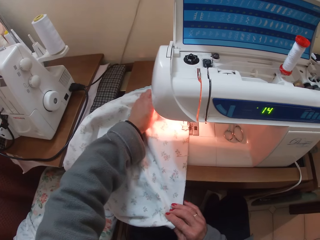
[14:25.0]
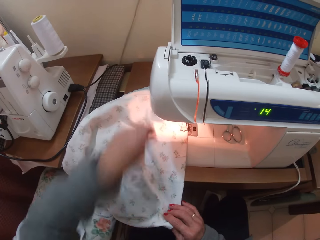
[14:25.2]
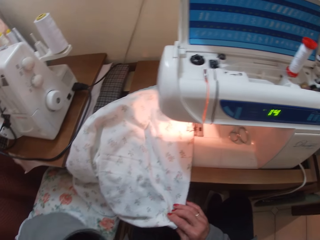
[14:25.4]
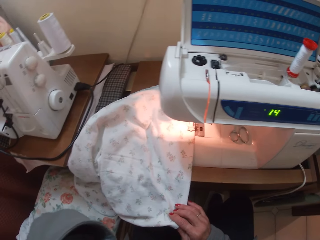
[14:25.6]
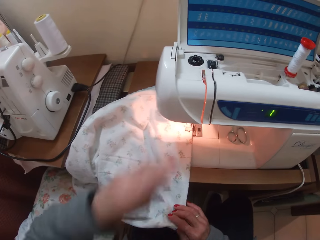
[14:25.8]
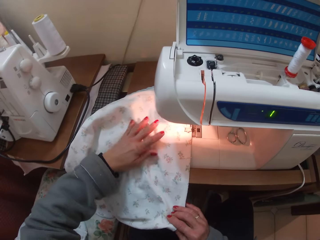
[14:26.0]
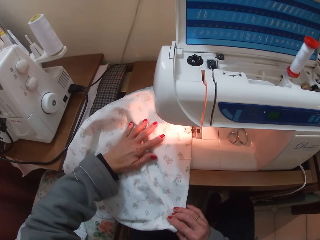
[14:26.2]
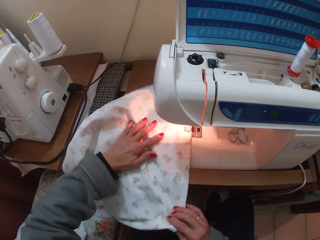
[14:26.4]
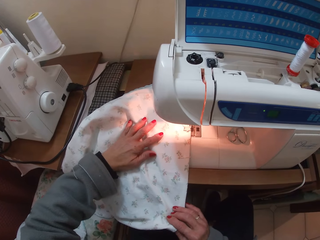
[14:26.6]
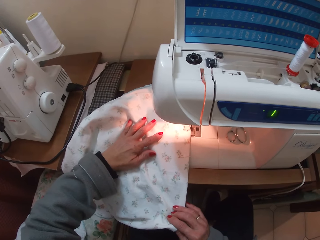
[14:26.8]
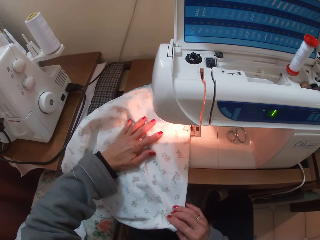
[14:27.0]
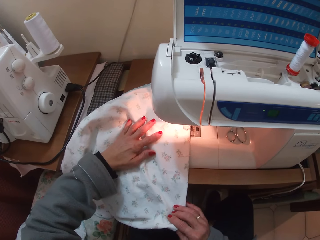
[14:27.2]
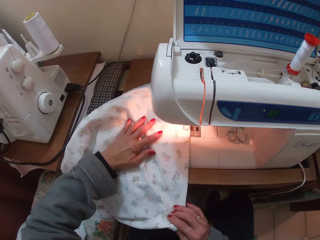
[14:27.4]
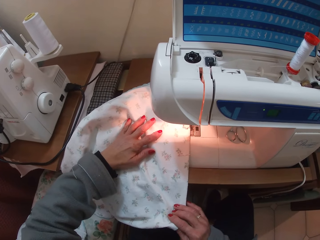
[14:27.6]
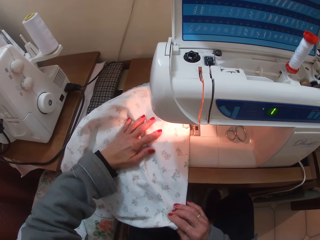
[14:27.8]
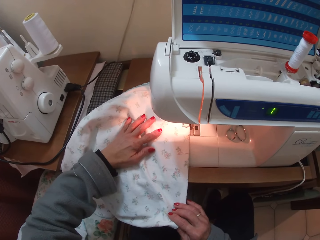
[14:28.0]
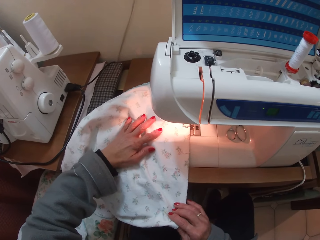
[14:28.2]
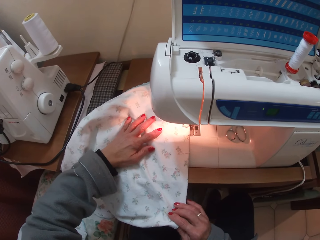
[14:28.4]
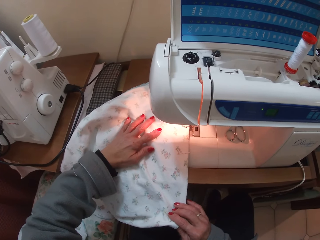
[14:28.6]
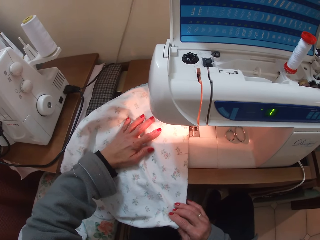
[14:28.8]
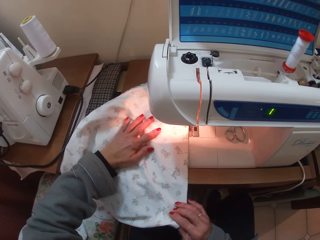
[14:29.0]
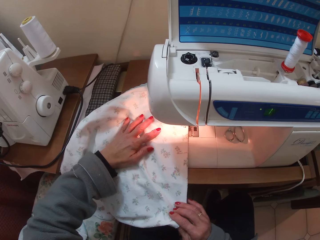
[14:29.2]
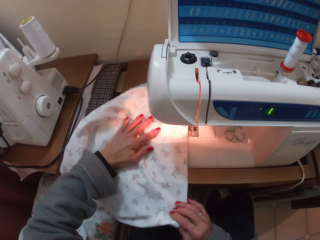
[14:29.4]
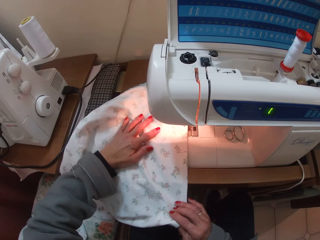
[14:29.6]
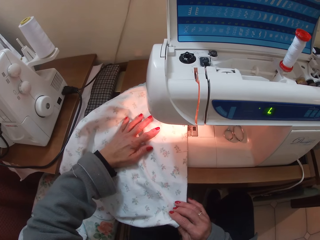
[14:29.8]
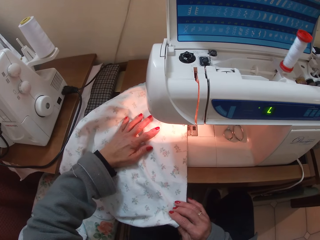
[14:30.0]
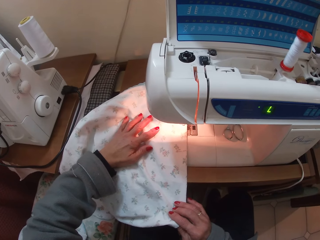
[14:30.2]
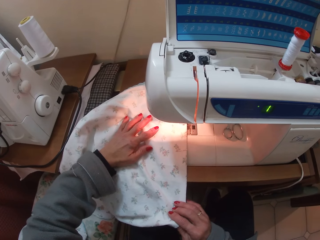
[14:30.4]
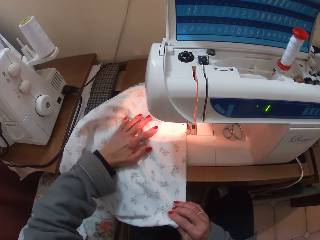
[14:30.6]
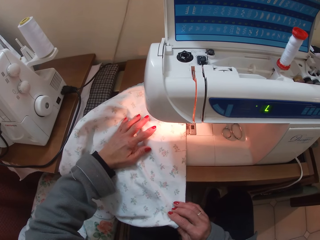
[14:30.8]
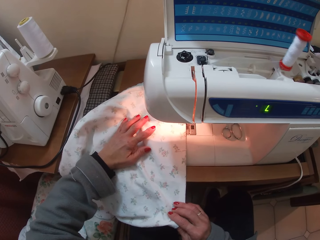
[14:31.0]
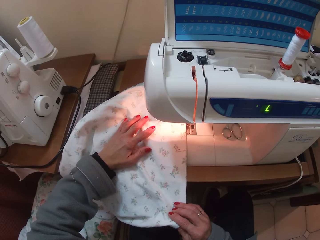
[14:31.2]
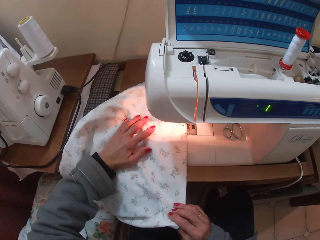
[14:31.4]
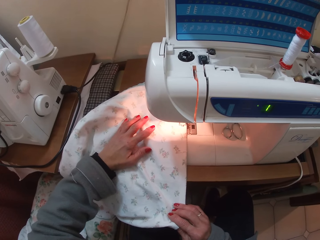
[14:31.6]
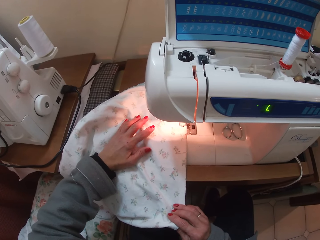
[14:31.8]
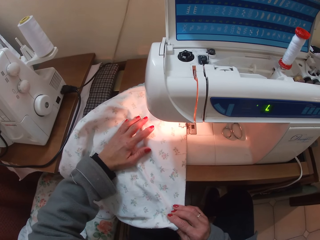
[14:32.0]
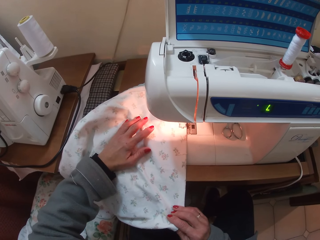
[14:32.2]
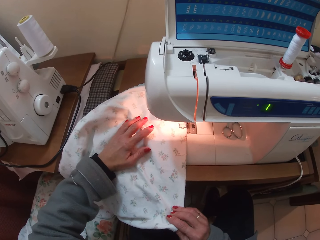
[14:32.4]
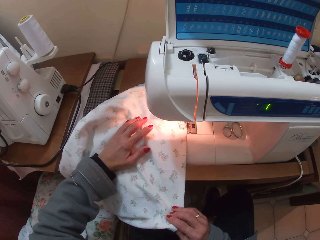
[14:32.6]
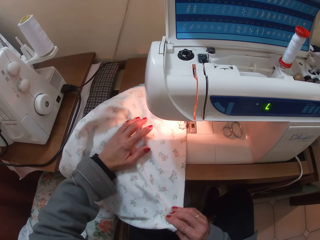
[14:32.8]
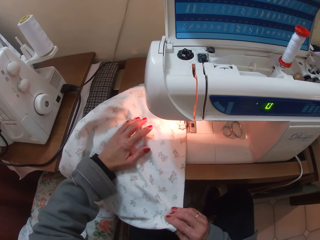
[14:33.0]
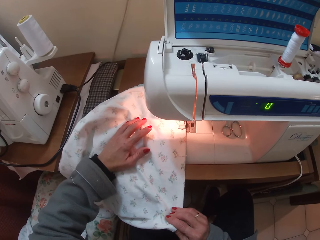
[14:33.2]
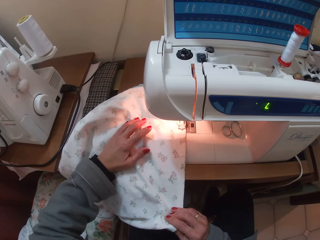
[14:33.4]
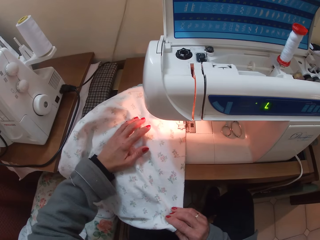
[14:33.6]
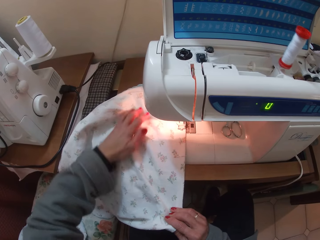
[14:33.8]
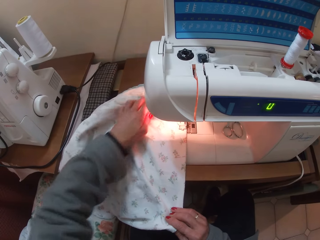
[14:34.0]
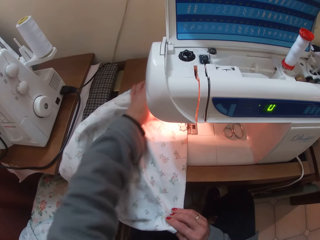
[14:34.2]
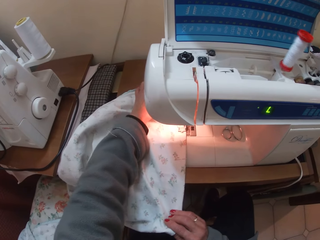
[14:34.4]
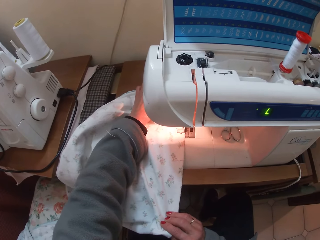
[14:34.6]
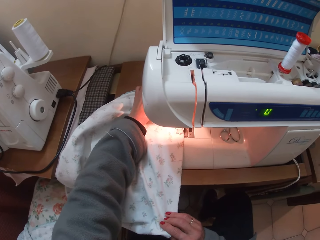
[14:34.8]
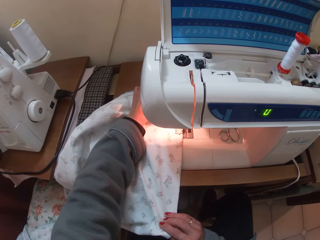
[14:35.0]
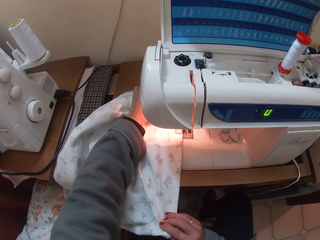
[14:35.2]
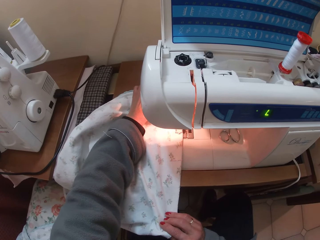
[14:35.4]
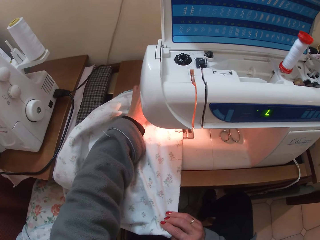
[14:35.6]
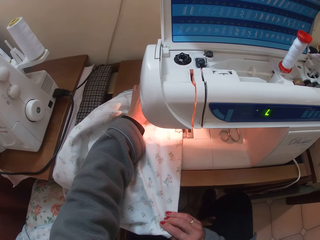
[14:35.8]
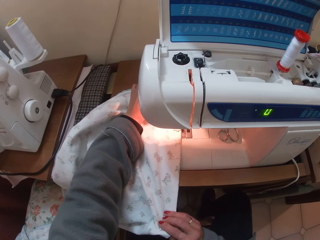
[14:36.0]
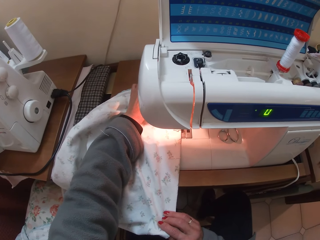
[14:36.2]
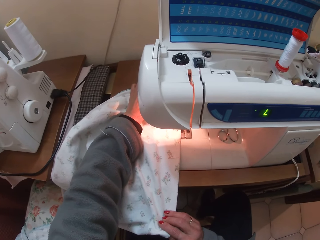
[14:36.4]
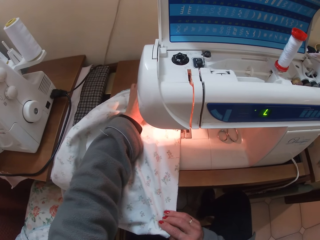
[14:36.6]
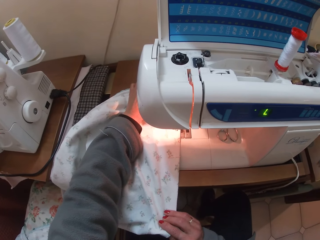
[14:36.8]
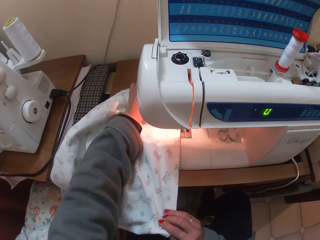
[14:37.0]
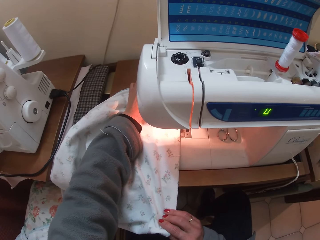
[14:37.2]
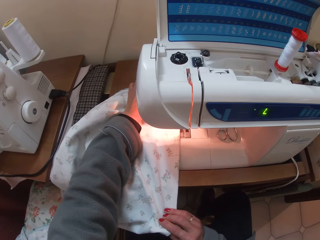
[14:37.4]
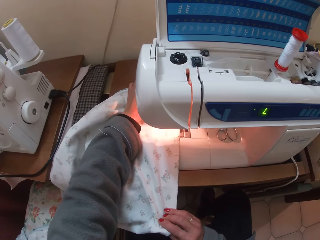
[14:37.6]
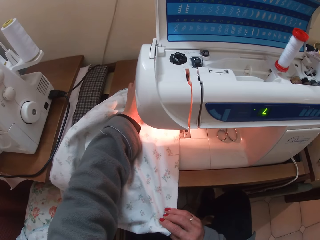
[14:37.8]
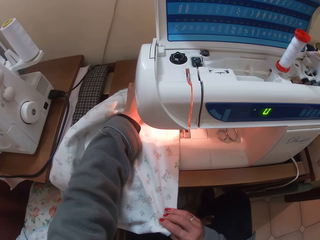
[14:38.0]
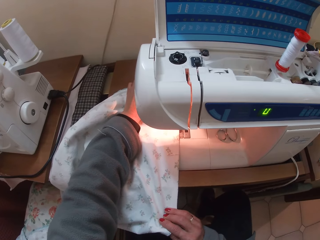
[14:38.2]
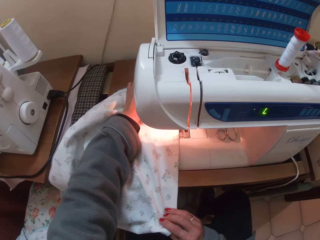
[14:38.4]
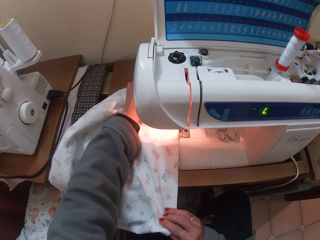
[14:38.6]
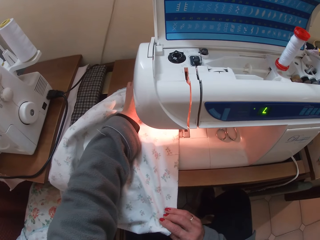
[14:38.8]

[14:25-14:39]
The camera wearer sews the cloth with the sewing machine. They support the cloth with the left hand.

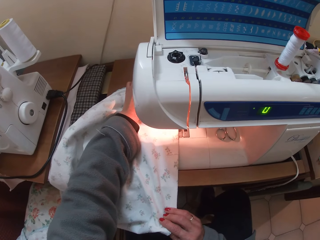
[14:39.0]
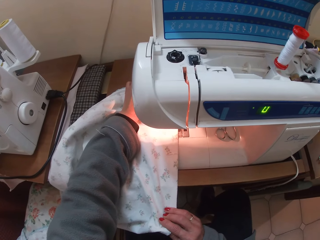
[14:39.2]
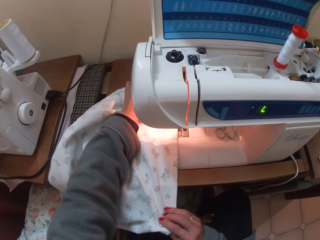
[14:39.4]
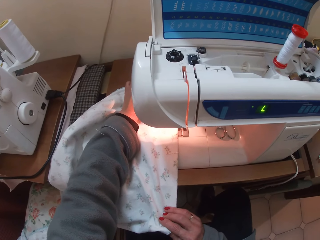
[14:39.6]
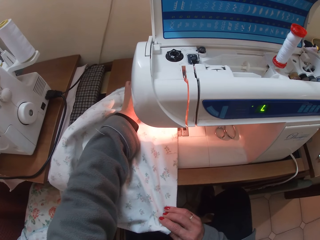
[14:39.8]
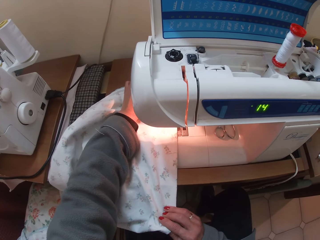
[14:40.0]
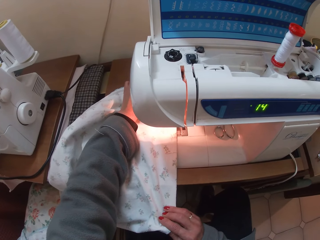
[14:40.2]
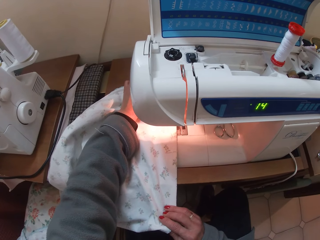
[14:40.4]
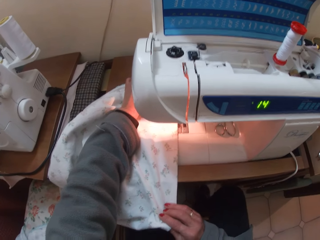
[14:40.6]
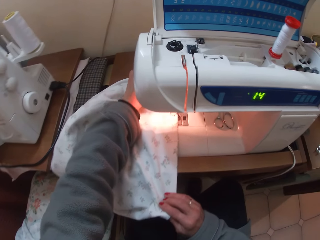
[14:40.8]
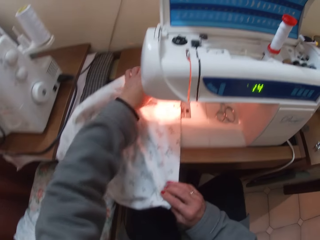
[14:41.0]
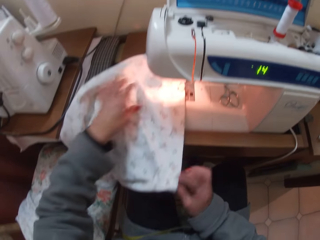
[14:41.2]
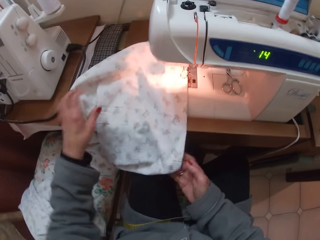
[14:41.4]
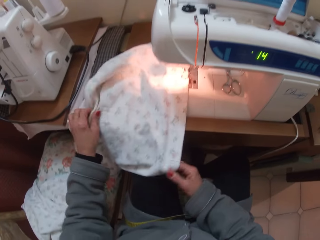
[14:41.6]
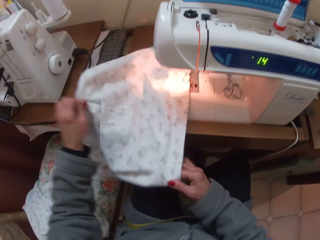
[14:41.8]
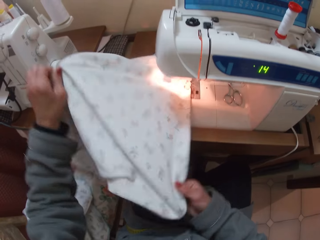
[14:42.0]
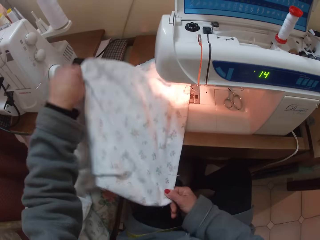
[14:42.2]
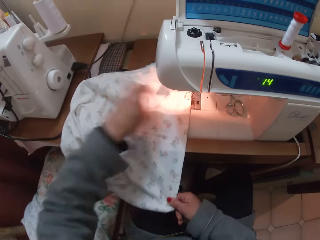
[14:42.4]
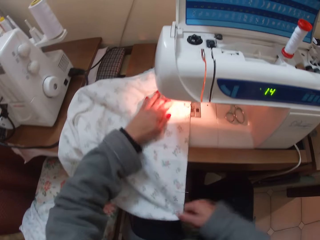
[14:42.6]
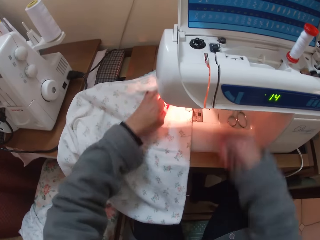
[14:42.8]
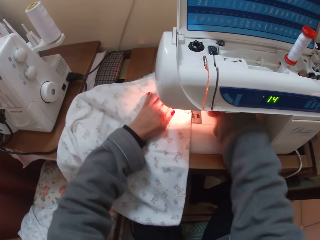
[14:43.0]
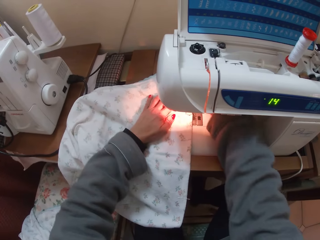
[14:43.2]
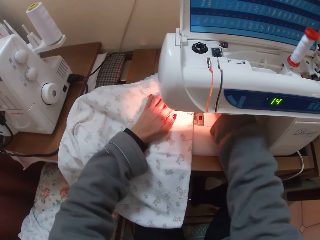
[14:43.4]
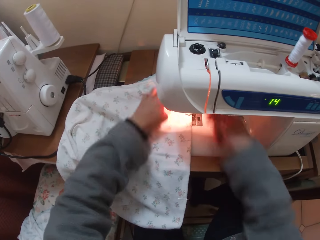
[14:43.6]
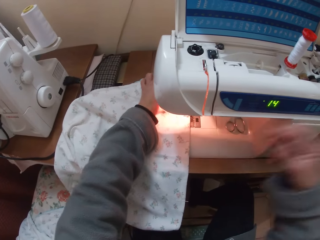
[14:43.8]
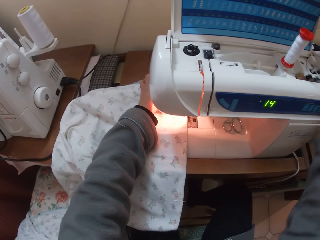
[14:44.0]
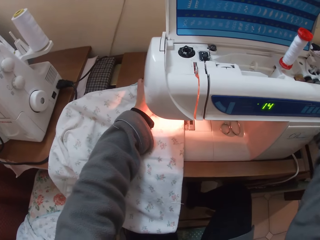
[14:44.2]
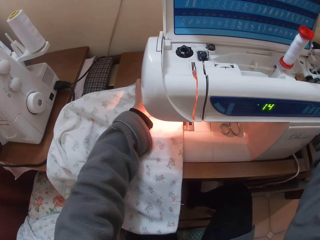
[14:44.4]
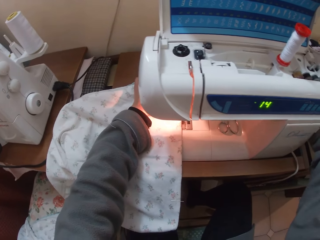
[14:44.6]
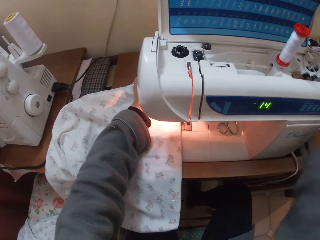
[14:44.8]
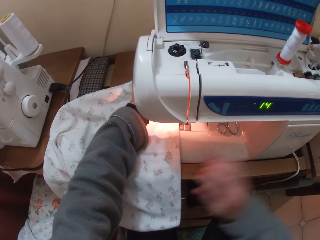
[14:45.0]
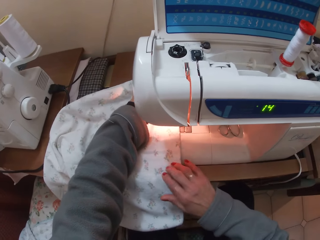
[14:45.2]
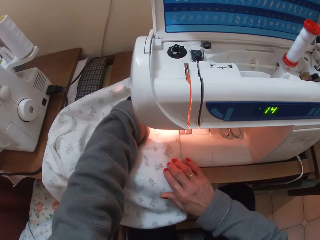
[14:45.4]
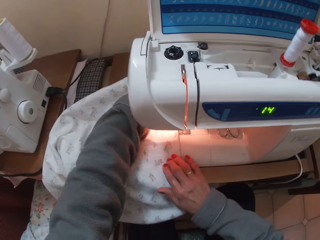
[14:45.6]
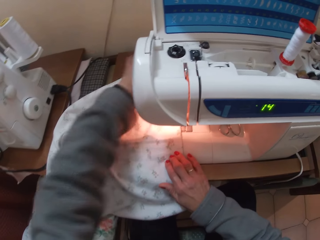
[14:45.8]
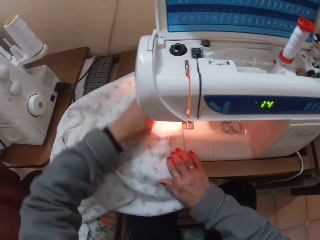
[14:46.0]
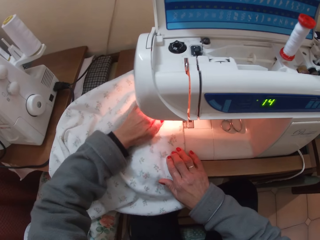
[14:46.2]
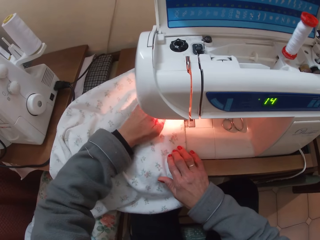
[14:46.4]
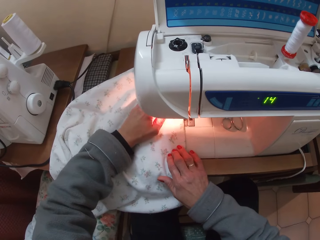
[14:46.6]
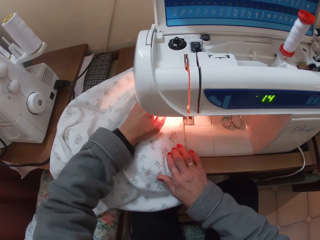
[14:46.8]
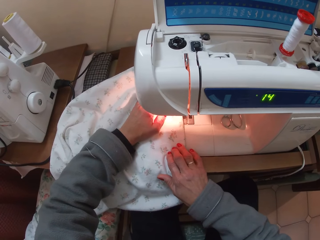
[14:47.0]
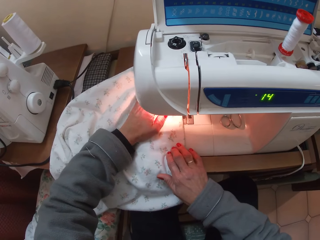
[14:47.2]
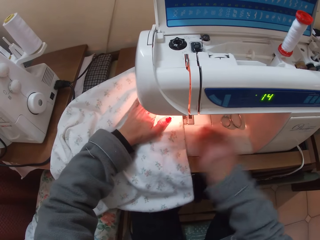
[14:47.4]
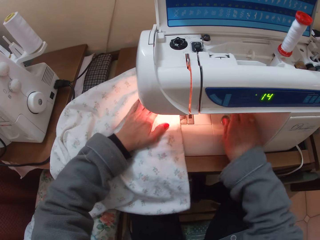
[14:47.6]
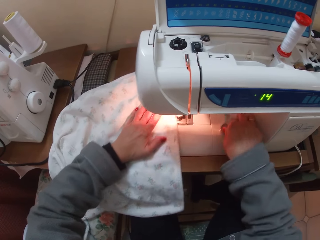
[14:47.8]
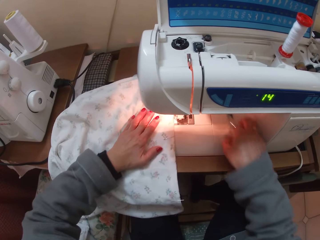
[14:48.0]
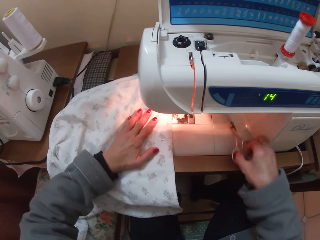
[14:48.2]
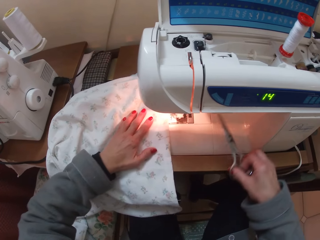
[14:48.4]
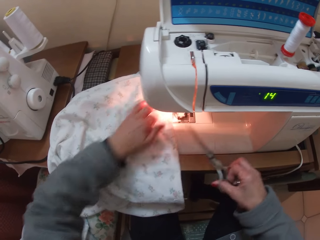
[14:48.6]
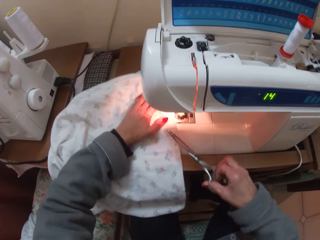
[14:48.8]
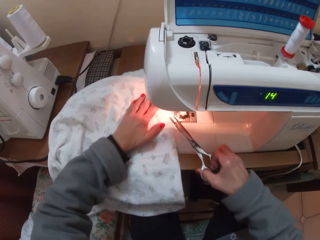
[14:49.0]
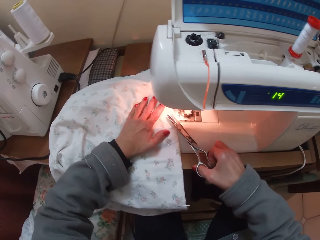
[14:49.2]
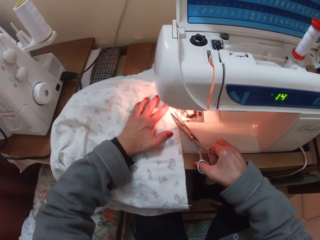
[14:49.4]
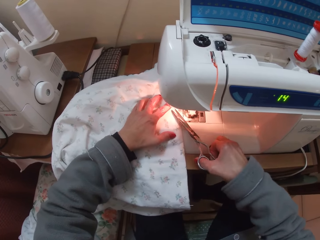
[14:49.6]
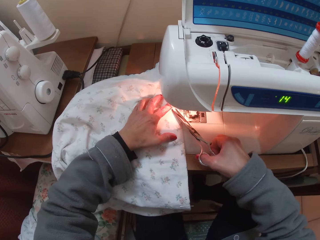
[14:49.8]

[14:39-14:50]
The camera wearer adjusts the cloth on the sewing machine. They turn the cloth. They sew the cloth with the sewing machine. They pick up the scissors on the sewing machine. They trim off the thread on the cloth.
